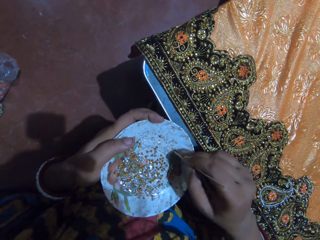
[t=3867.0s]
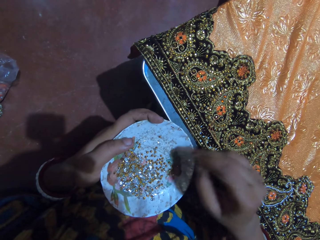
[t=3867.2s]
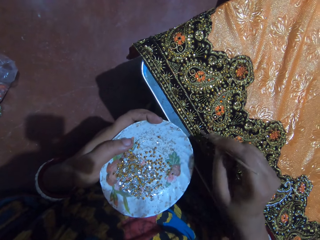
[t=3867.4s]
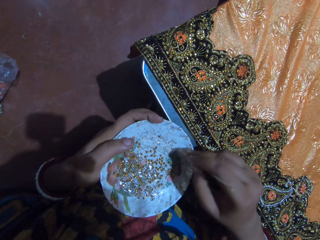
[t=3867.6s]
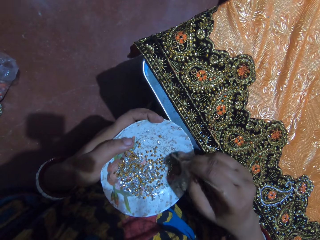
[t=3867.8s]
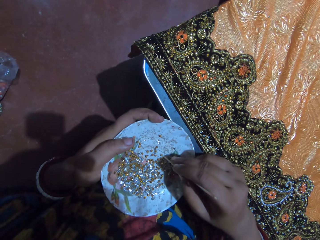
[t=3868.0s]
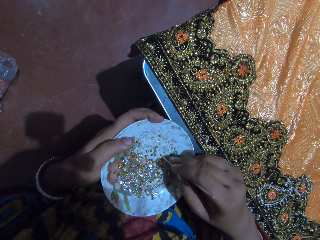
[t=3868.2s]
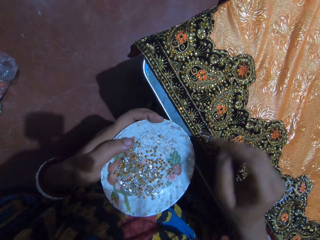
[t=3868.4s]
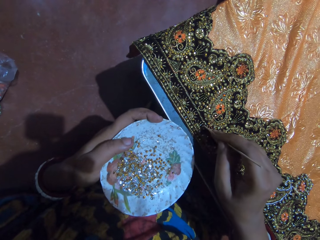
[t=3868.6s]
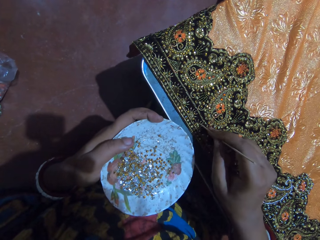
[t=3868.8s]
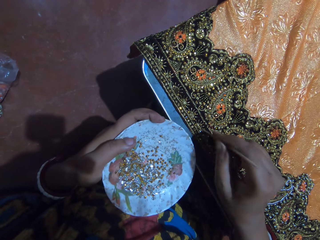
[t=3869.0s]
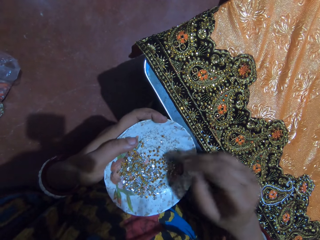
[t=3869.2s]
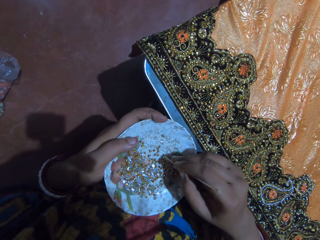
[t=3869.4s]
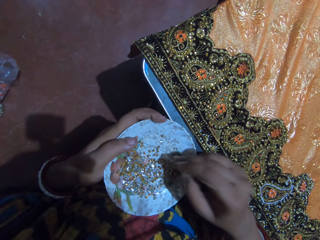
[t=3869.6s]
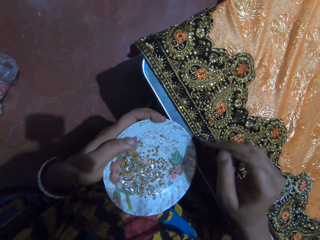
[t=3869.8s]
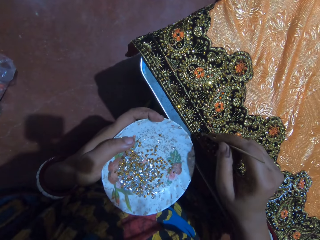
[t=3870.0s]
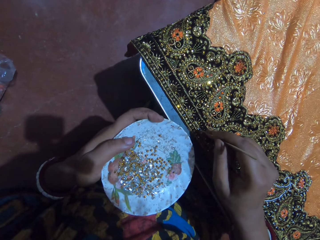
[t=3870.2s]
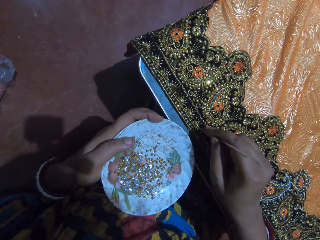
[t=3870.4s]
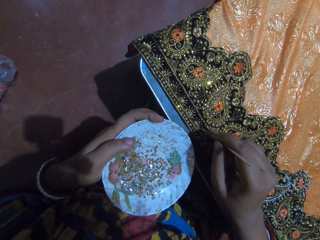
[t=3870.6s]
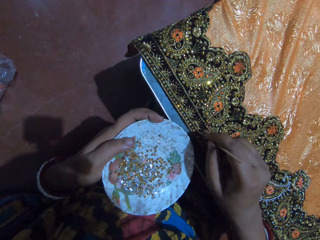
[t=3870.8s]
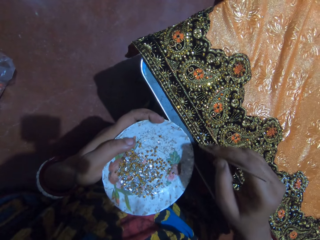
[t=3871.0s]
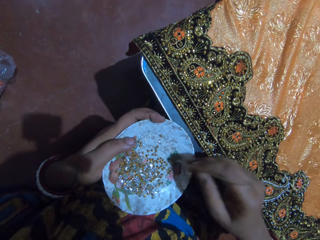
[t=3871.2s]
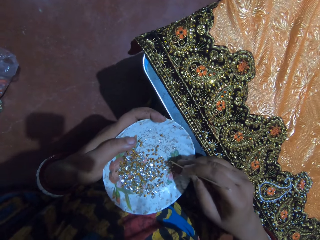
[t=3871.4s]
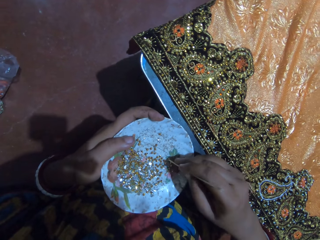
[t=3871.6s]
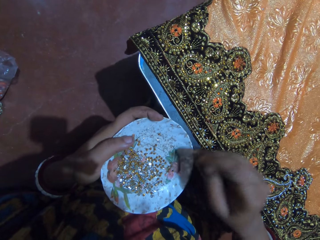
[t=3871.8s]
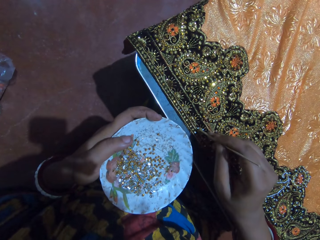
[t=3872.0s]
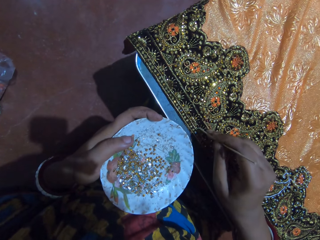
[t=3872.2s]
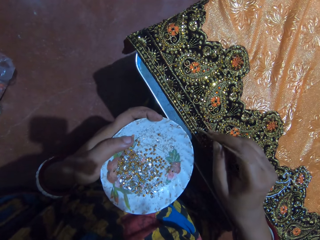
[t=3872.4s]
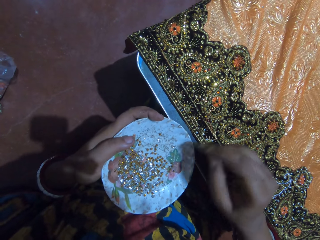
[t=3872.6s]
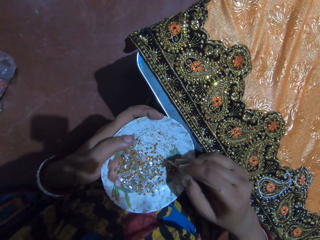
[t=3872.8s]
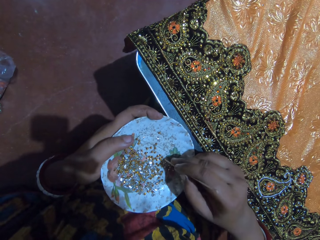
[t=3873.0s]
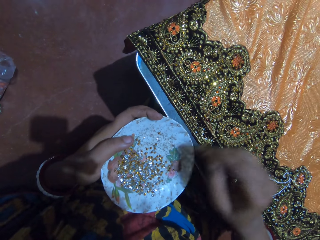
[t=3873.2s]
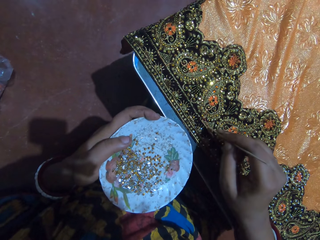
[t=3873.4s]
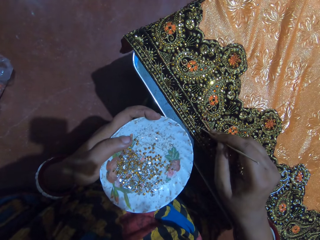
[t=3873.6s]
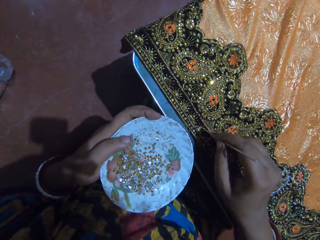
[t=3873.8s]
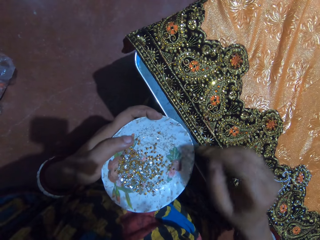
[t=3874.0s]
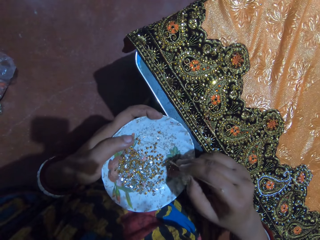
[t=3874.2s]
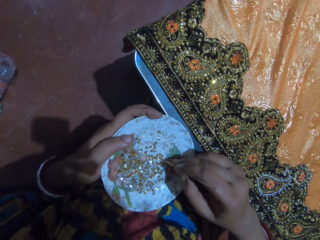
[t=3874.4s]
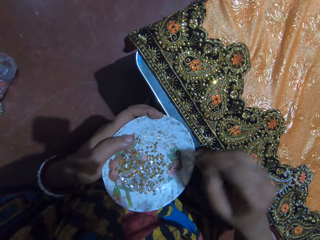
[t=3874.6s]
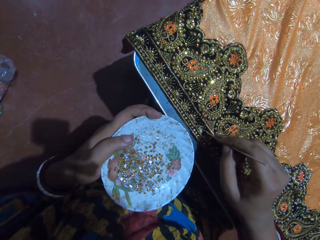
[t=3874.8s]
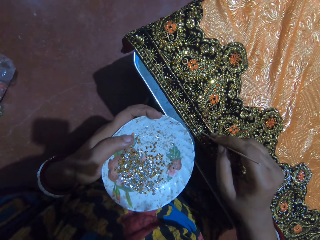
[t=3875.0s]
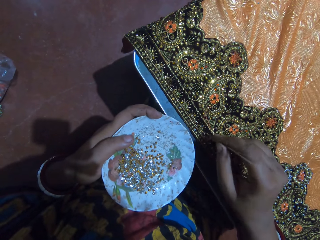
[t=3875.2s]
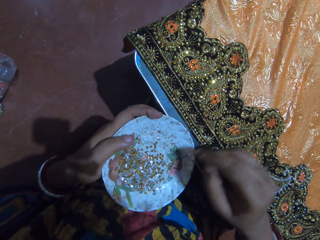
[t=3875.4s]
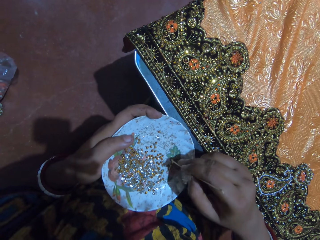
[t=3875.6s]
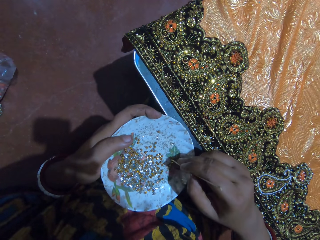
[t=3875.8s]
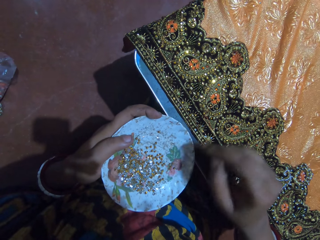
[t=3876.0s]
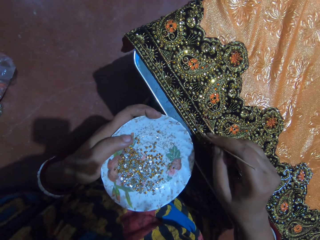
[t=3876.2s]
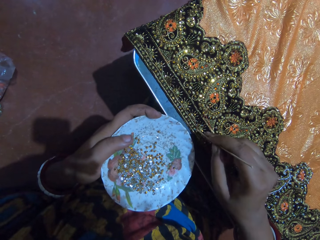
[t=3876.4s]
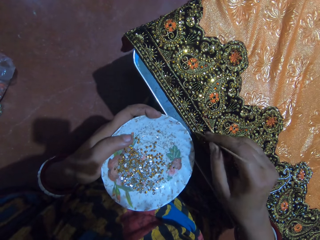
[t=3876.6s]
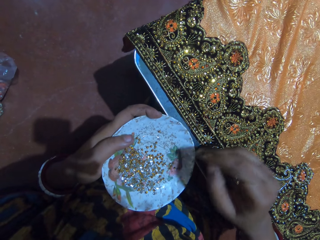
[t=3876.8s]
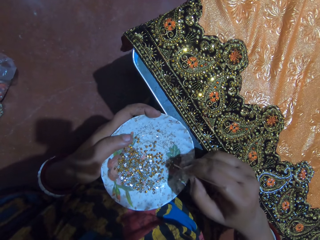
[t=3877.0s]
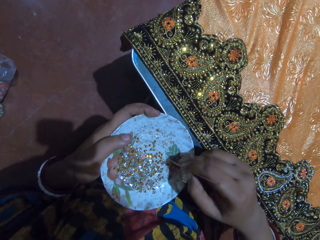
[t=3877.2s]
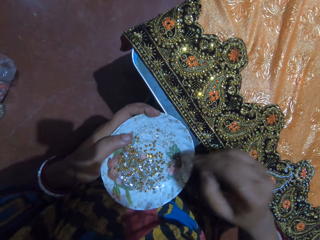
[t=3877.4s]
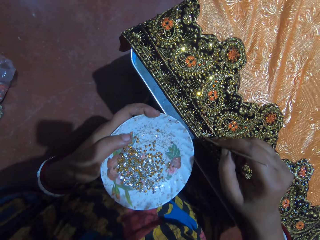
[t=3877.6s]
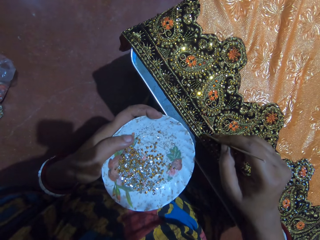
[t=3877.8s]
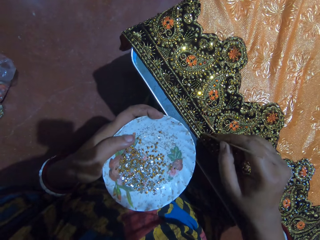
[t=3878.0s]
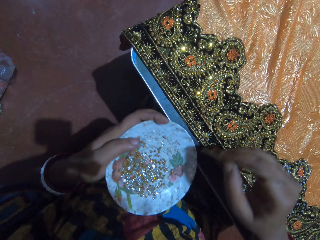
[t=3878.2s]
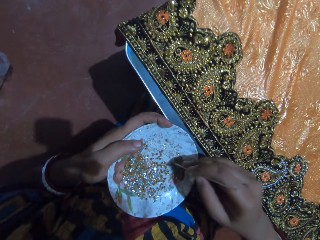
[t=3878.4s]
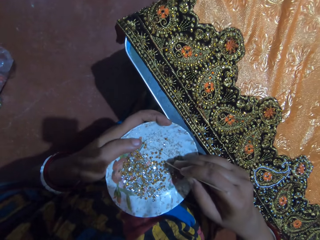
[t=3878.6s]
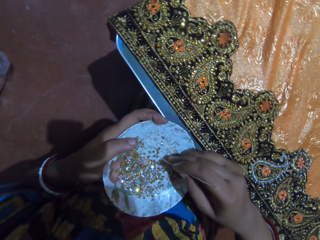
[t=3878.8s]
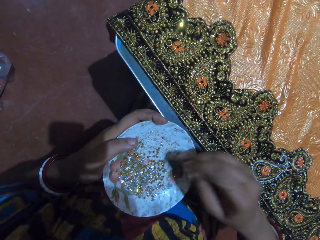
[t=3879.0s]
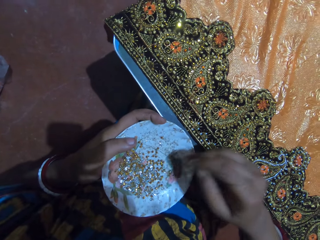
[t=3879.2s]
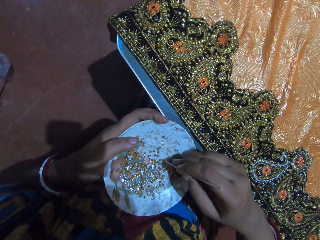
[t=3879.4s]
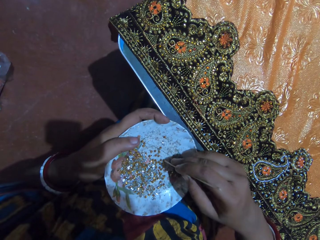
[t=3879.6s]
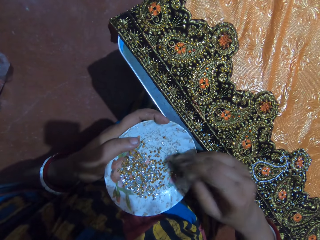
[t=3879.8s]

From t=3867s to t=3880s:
The camera wearer picks a crystal from the plate with the stick in her right hand. She puts the crystal on the glued part of the fabric with the stick in her right hand. She picks a crystal from the plate with the stick in her right hand. She puts the crystal on the glued part of the fabric with the stick in her right hand. She picks a crystal from the plate with the stick in her right hand. She puts the crystal on the glued part of the fabric with the stick in her right hand. She picks a crystal from the plate with the stick in her right hand. She puts the crystal on the glued part of the fabric with the stick in her right hand. She picks a crystal from the plate with the stick in her right hand. She puts the crystal on the glued part of the fabric with the stick in her right hand. She picks a crystal from the plate with the stick in her right hand. She puts the crystal on the glued part of the fabric with the stick in her right hand. She picks a crystal from the plate with the stick in her right hand. She puts the crystal on the glued part of the fabric with the stick in her right hand. She picks a crystal from the plate with the stick in her right hand.

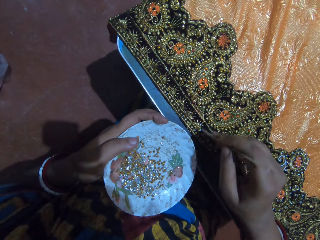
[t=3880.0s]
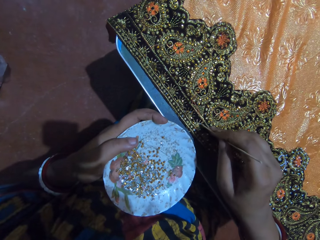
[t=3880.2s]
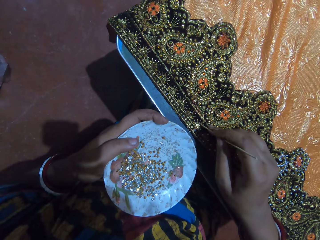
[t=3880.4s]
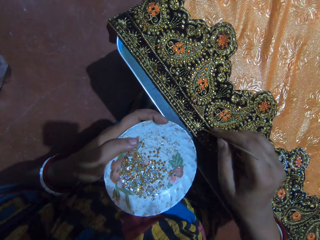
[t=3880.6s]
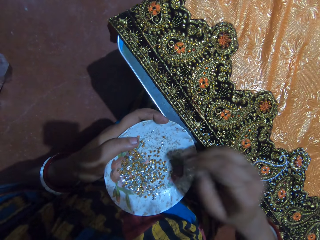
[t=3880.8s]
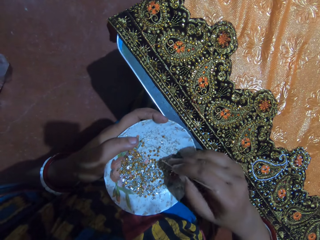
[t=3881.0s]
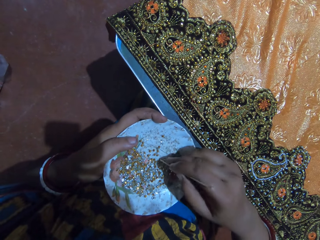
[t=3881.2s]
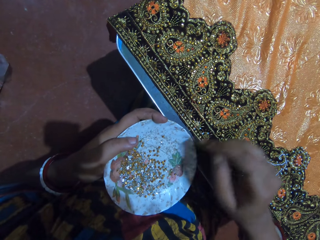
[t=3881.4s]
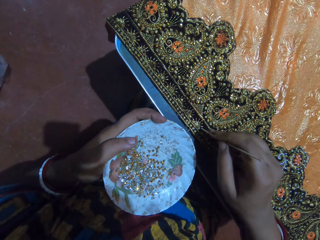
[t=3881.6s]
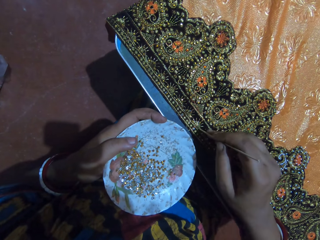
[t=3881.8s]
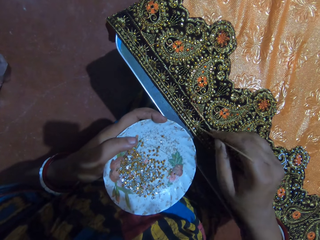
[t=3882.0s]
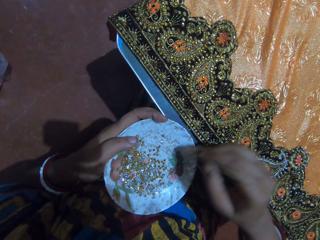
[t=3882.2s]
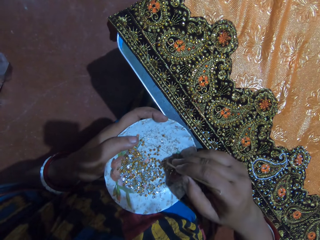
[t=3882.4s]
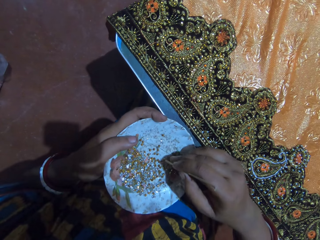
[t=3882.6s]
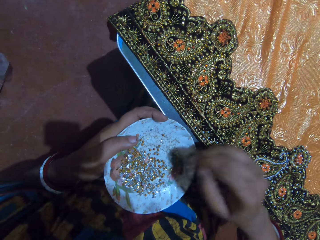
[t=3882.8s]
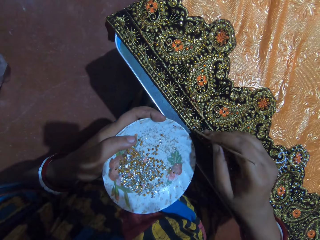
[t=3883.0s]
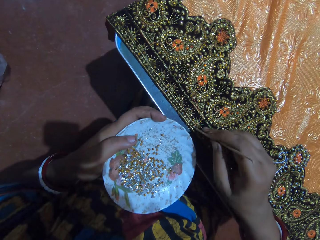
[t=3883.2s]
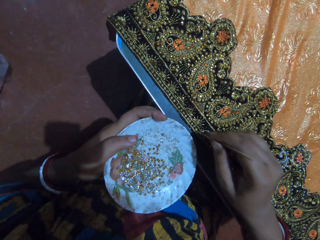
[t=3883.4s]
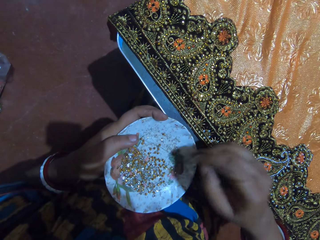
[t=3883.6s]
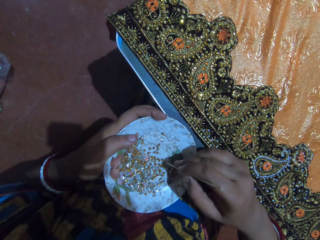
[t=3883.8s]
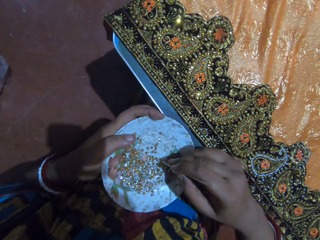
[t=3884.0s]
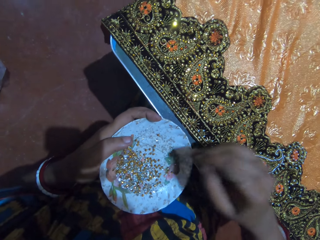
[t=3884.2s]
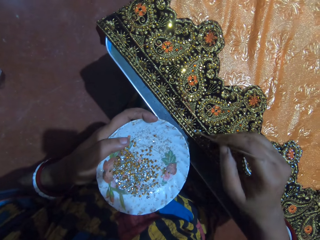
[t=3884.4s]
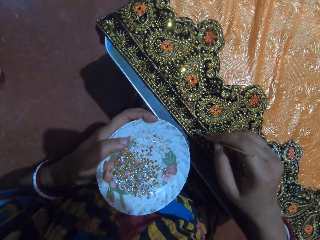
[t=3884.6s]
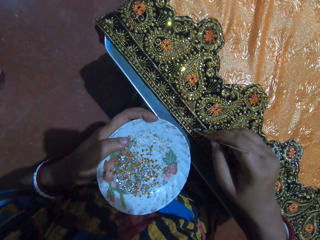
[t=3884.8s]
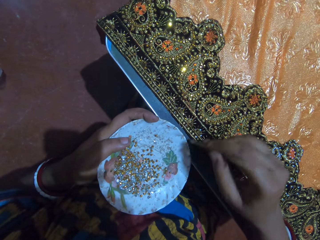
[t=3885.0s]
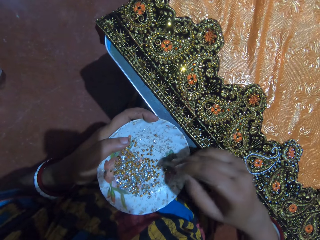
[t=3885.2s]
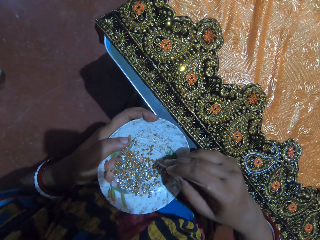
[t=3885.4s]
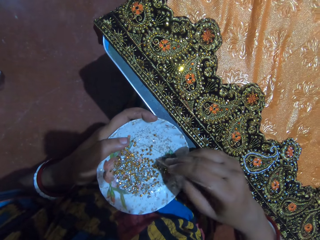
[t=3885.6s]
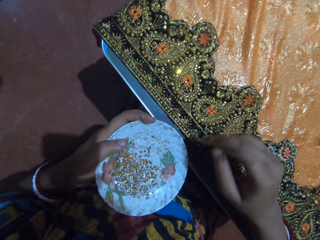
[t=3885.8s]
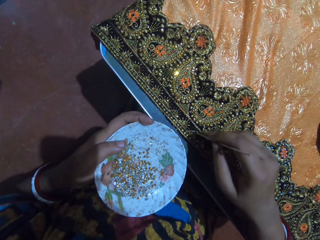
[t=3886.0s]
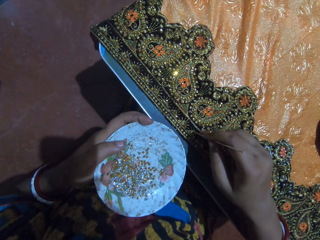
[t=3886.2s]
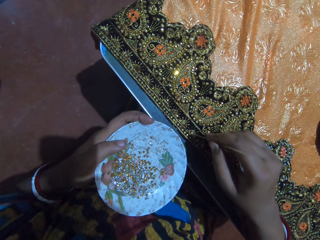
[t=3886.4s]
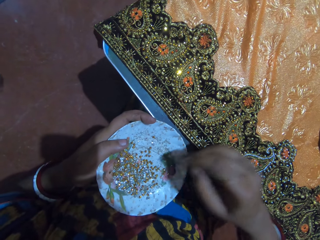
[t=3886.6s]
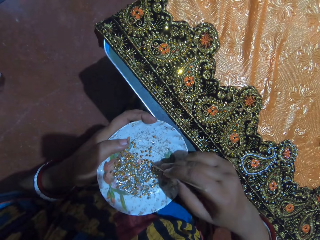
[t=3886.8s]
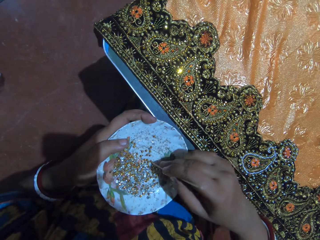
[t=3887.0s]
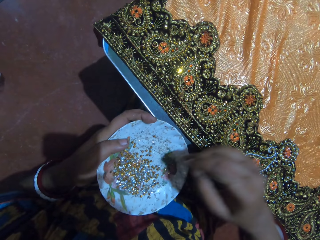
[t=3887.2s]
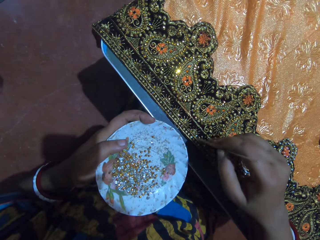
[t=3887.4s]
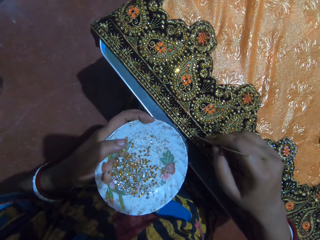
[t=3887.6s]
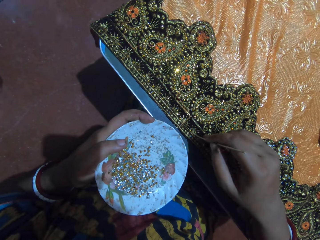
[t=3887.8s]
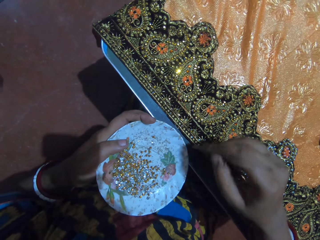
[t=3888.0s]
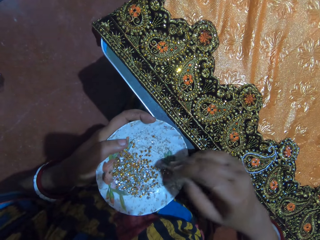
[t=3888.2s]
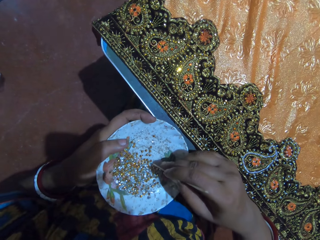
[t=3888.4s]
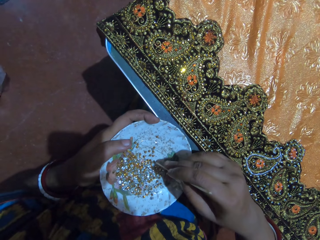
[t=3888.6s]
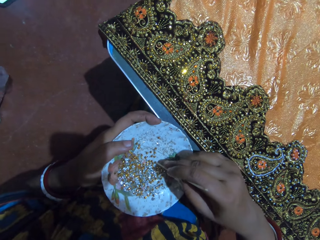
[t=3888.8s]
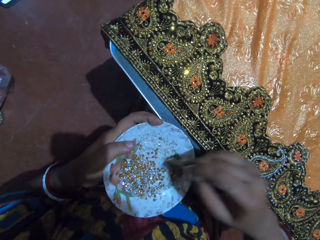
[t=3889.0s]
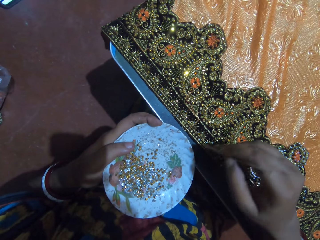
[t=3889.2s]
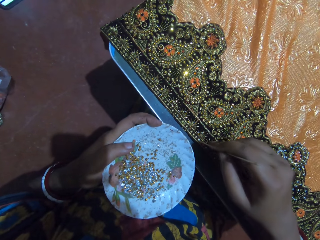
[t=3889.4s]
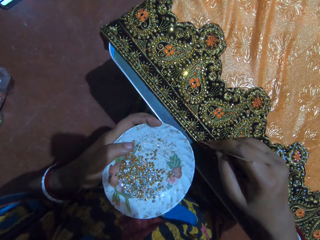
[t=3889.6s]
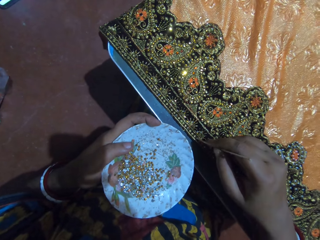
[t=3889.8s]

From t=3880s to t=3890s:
The camera wearer puts the crystal on the glued part of the fabric with the stick in her right hand. She picks a crystal from the plate with the stick in her right hand. She puts the crystal on the glued part of the fabric with the stick in her right hand. She picks a crystal from the plate with the stick in her right hand. She puts the crystal on the glued part of the fabric with the stick in her right hand. She picks a crystal from the plate with the stick in her right hand. She puts the crystal on the glued part of the fabric with the stick in her right hand. She picks a crystal from the plate with the stick in her right hand. She puts the crystal on the glued part of the fabric with the stick in her right hand. She picks a crystal from the plate with the stick in her right hand. She puts the crystal on the glued part of the fabric with the stick in her right hand. She picks a crystal from the plate with the stick in her right hand. She decorates the cloth with the crystals or beads.
